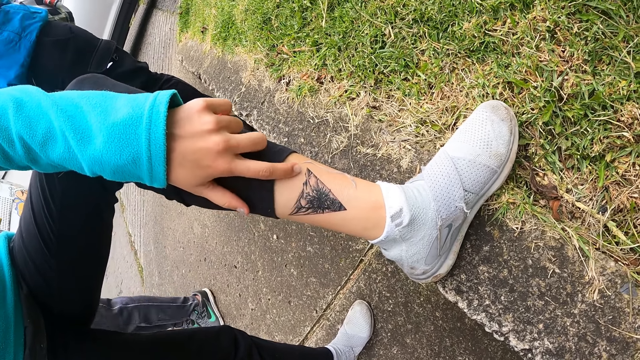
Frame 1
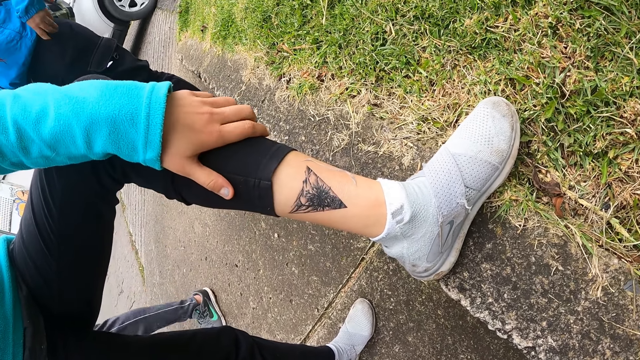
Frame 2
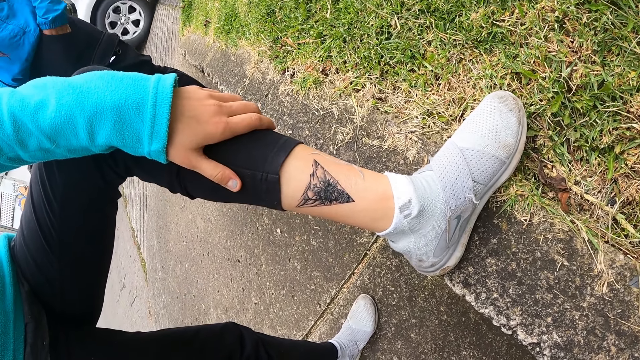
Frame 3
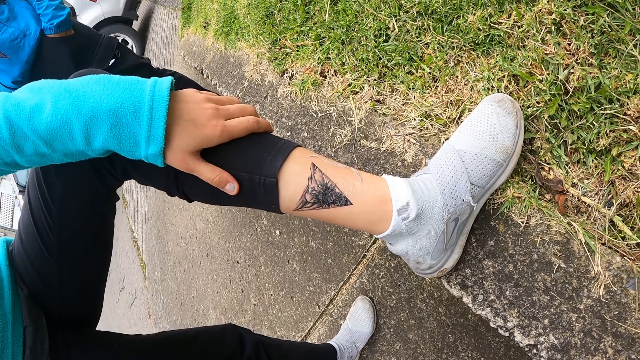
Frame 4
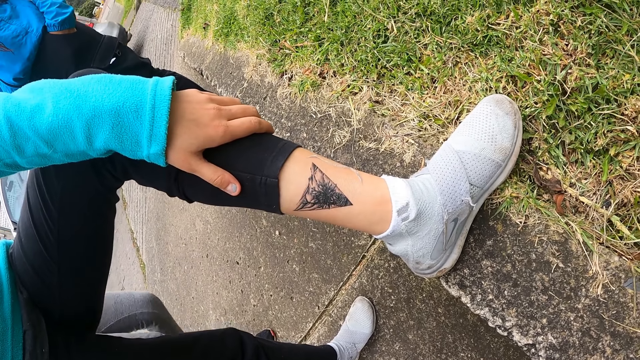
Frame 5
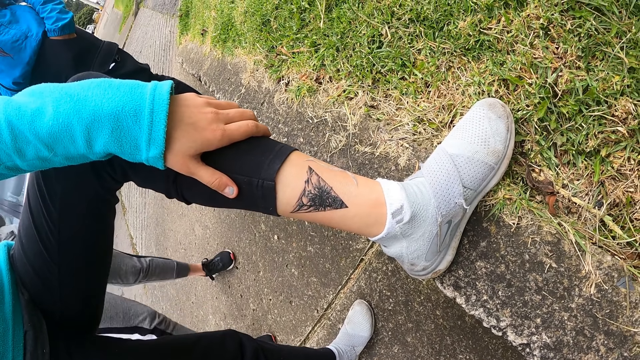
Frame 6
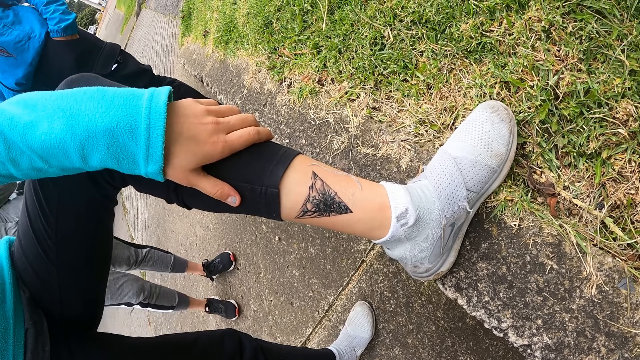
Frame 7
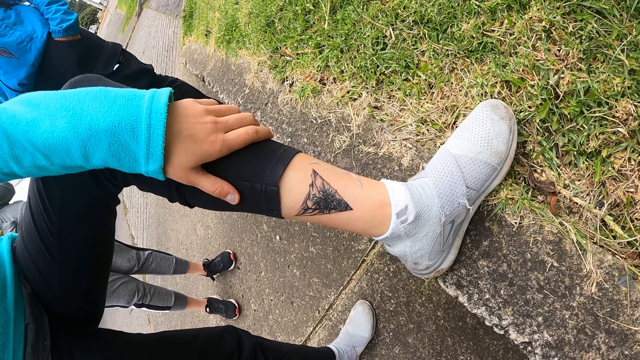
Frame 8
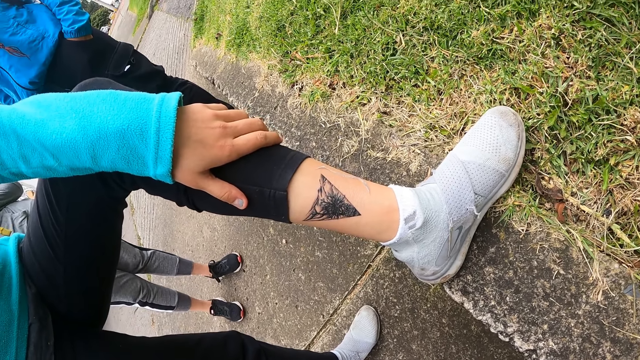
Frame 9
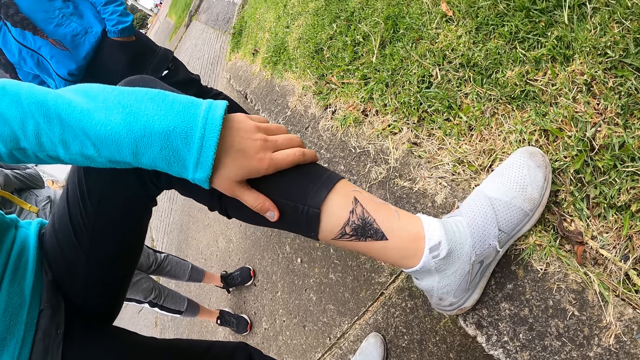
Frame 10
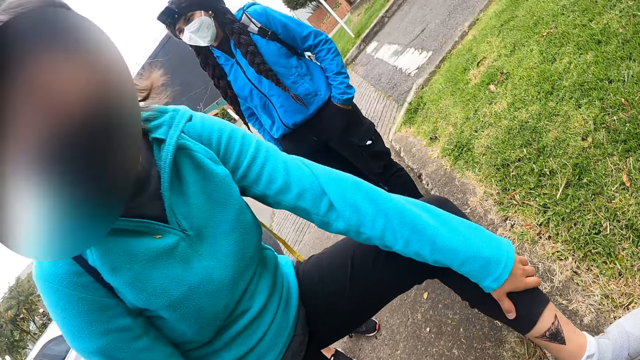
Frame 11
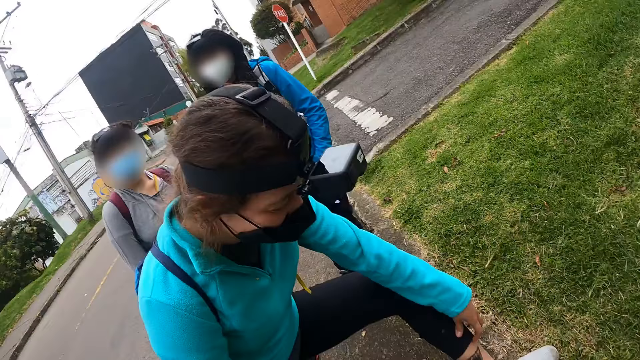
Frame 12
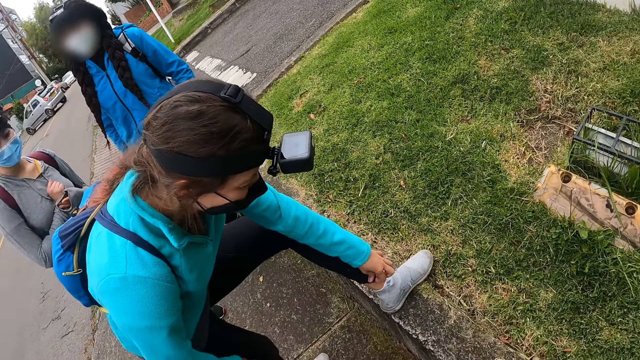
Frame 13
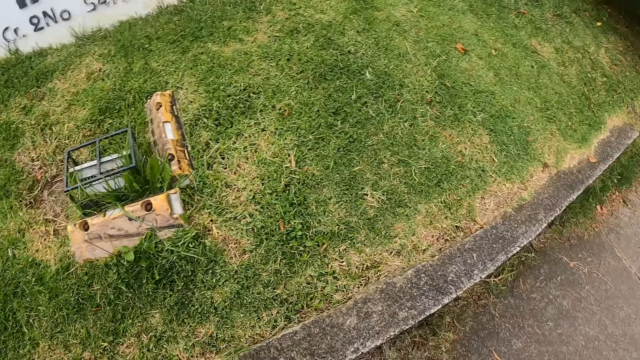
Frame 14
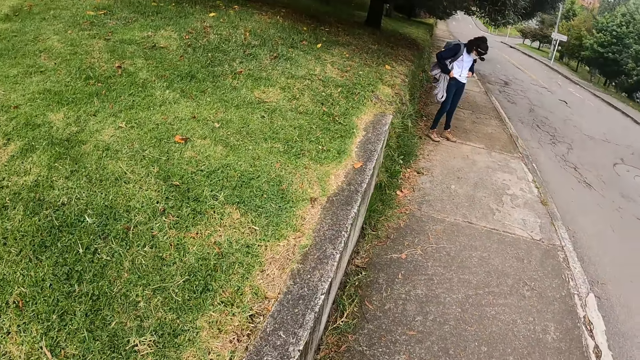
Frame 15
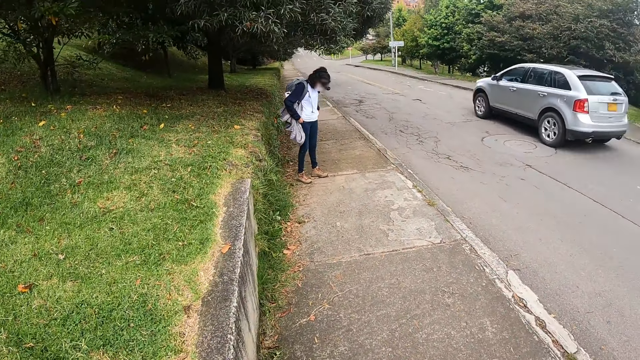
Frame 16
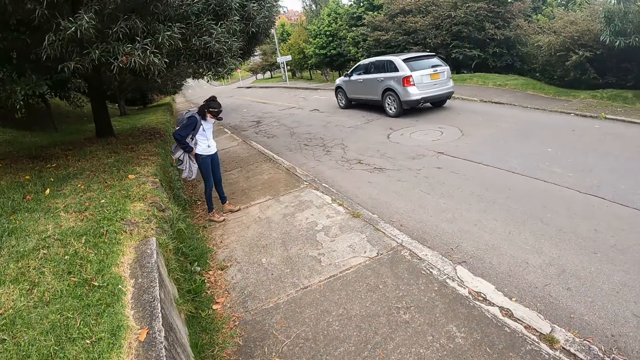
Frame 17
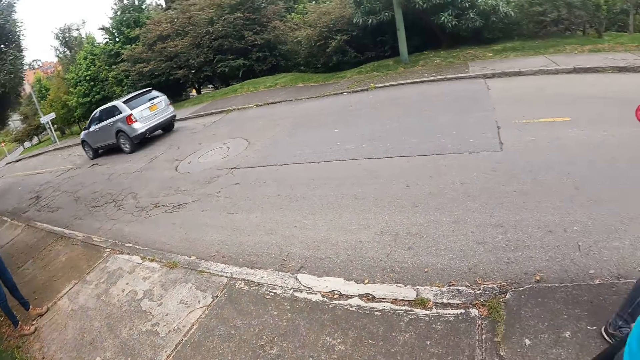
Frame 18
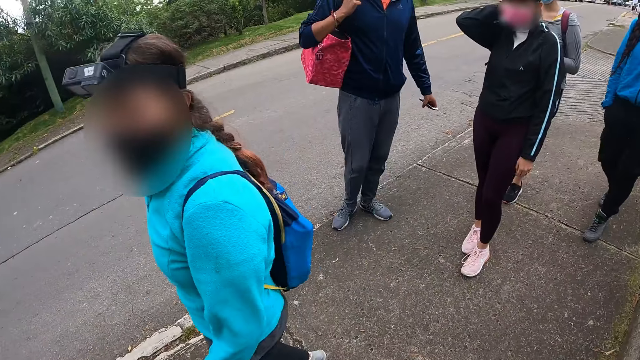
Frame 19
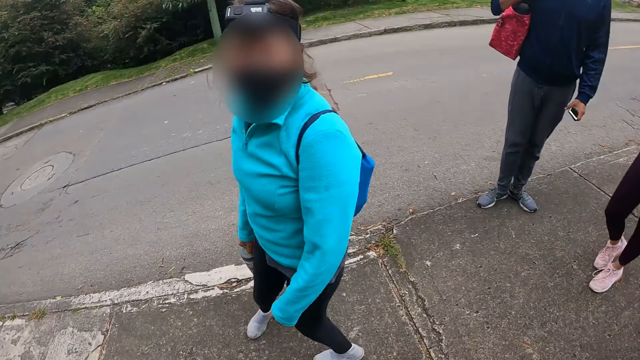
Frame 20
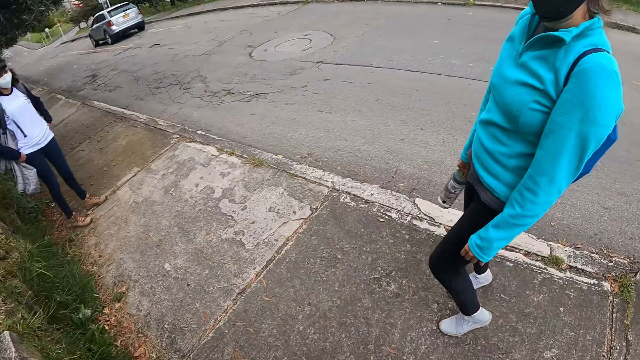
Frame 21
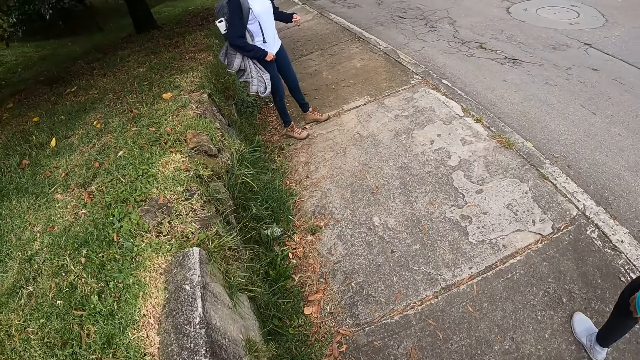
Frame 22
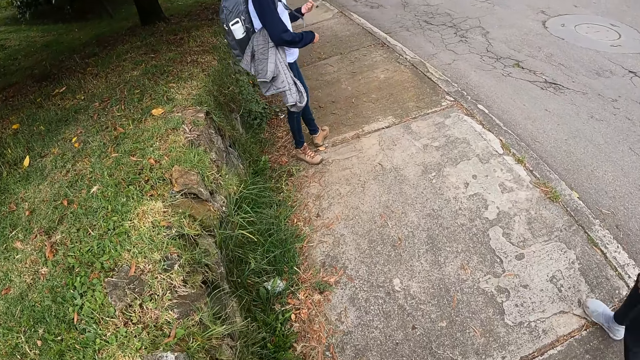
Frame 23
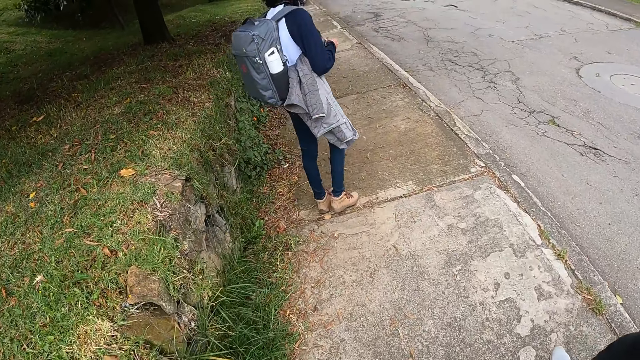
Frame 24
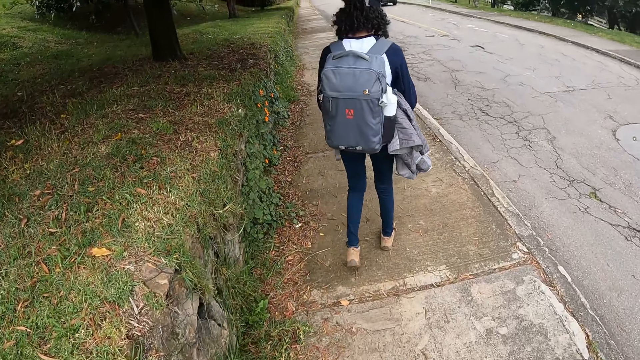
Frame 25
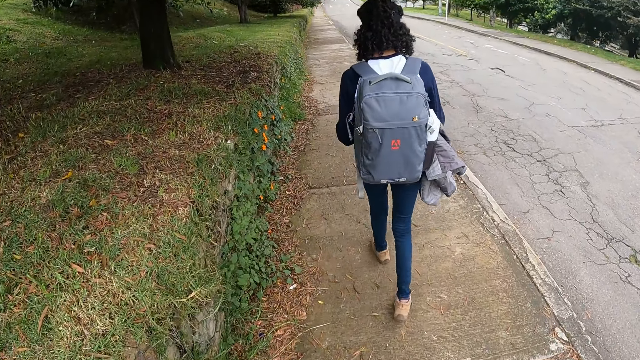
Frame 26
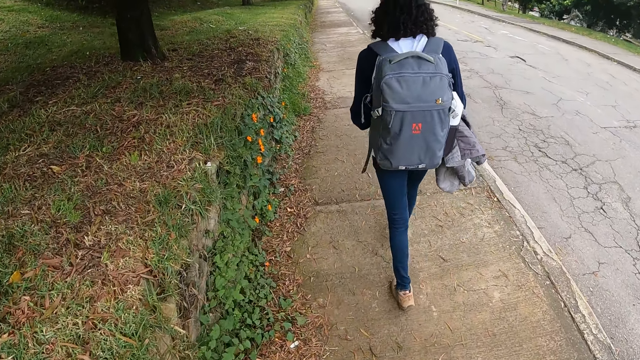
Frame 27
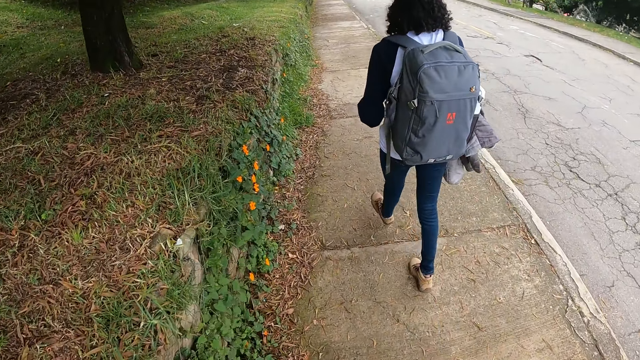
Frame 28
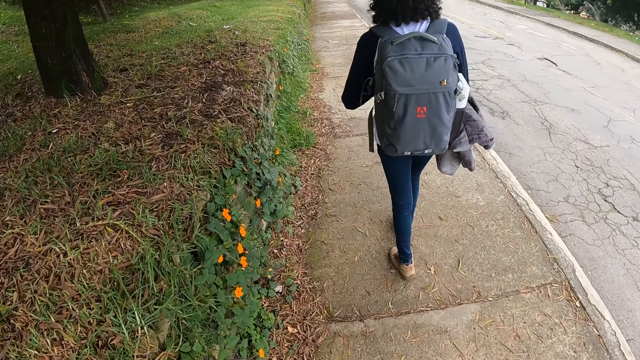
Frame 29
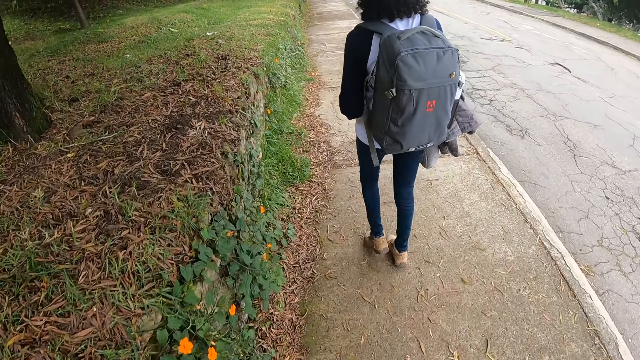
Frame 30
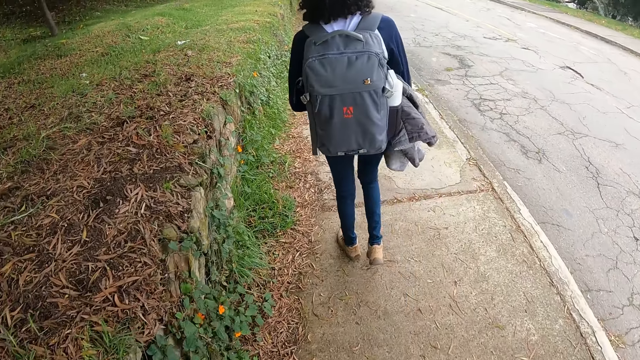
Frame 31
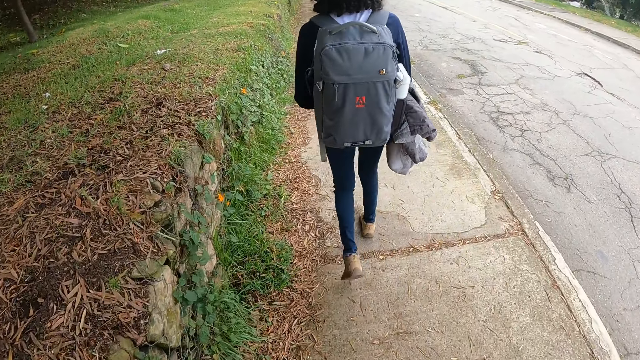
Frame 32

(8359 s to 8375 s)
The camera wearer stares at the tattoo on the woman's leg. They look around the compound and walk along the sidewalk. Another woman pulls her top with both hands. The camera wearer looks around the compound. They walk along the sidewalk.

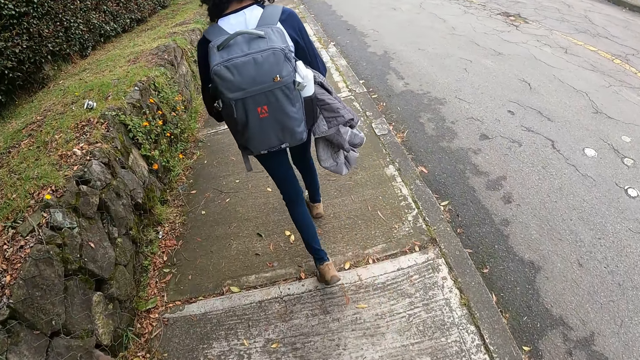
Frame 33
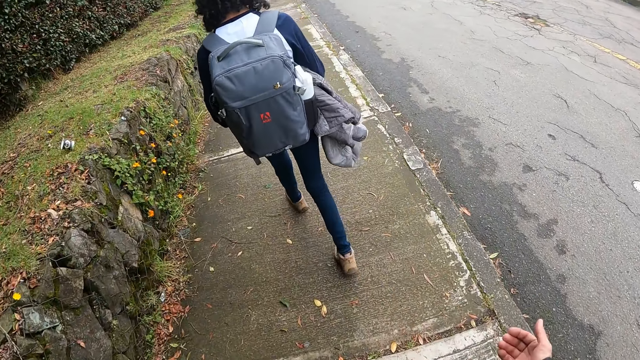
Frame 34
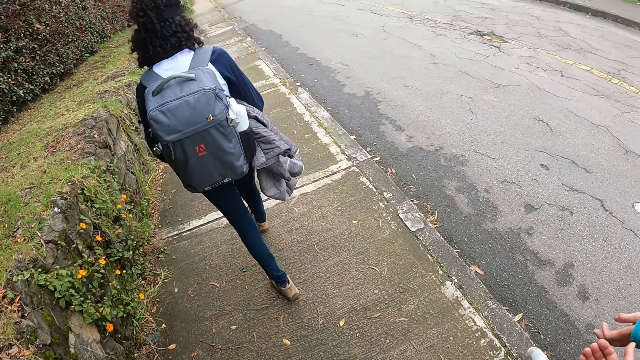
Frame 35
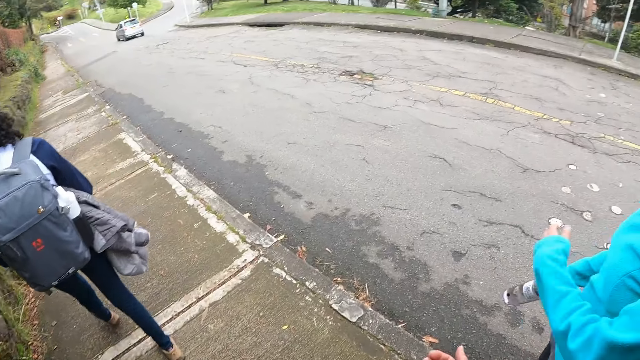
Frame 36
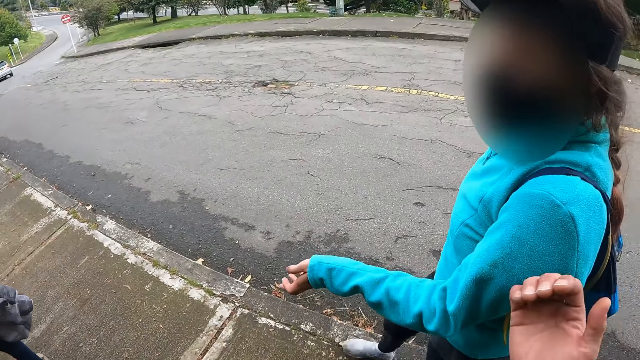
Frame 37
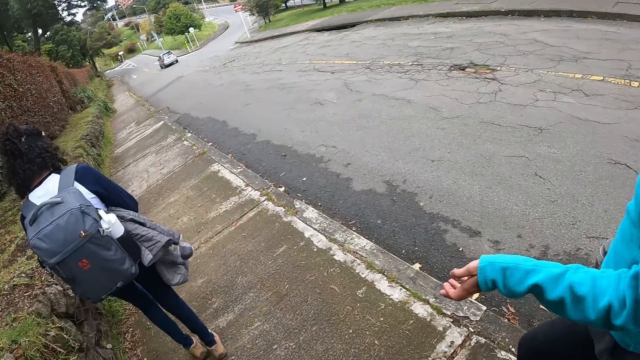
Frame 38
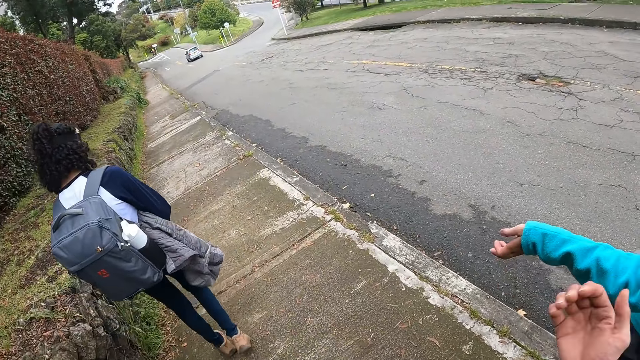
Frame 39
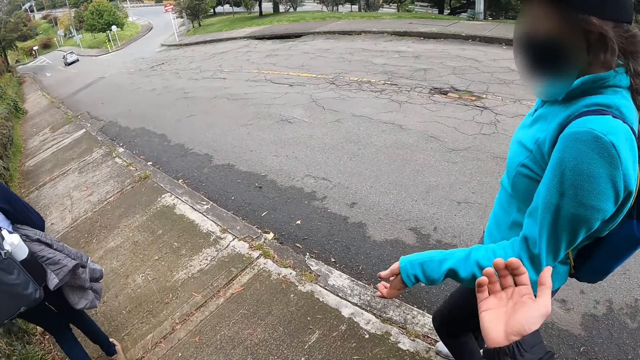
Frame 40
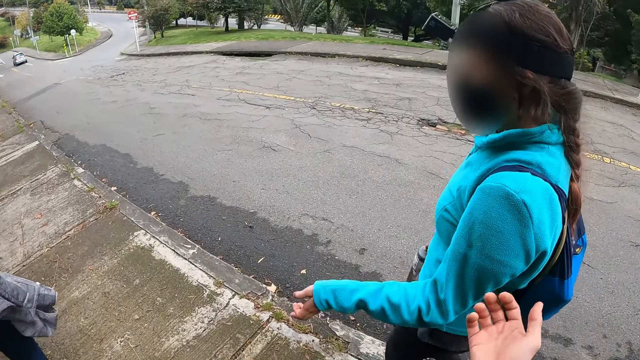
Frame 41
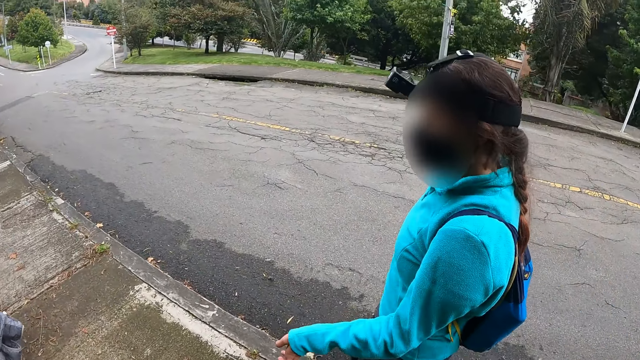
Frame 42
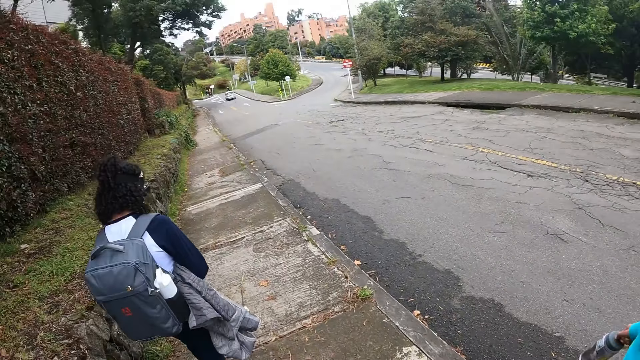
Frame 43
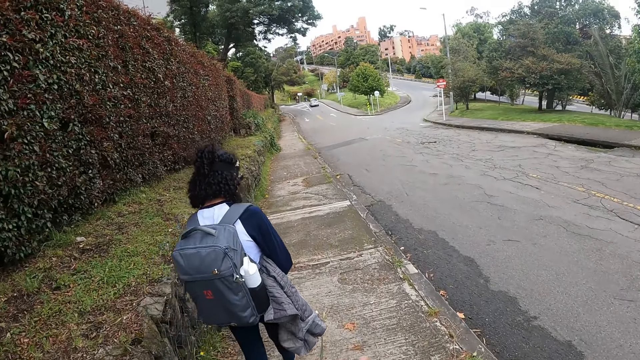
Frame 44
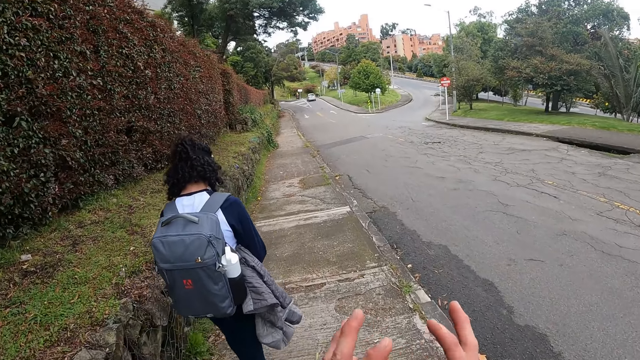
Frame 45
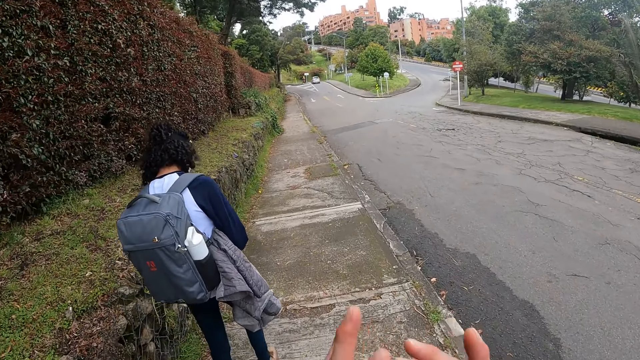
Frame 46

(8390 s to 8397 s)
A lady appears. The camera wearer interacts with the lady. The lady walks on the roadside. The camera wearer walks on the roadside.
